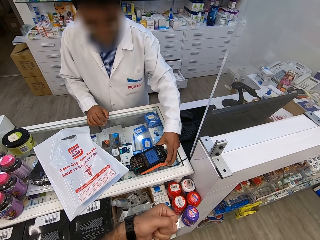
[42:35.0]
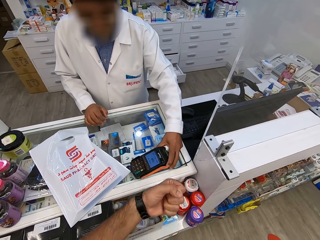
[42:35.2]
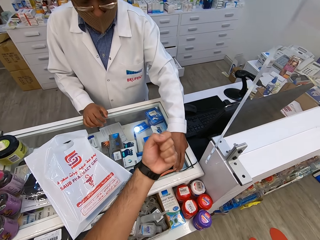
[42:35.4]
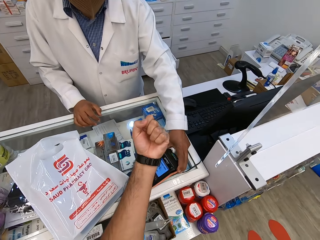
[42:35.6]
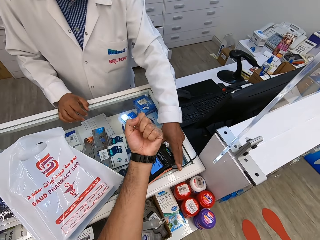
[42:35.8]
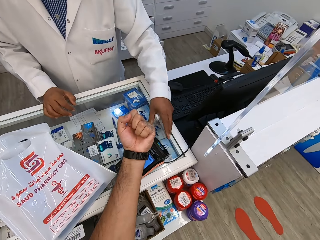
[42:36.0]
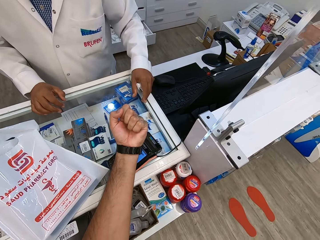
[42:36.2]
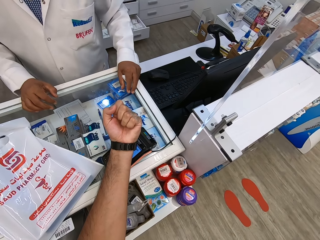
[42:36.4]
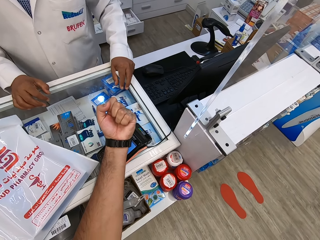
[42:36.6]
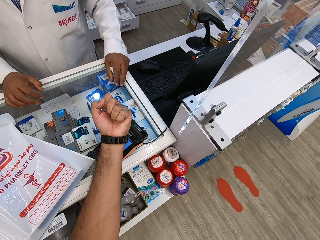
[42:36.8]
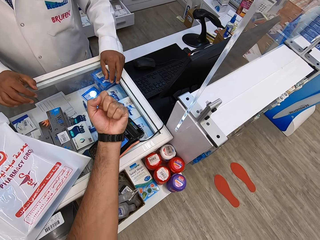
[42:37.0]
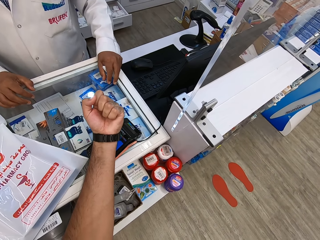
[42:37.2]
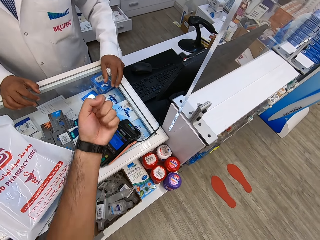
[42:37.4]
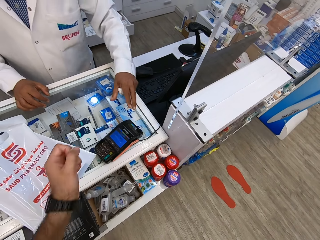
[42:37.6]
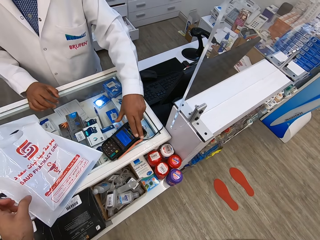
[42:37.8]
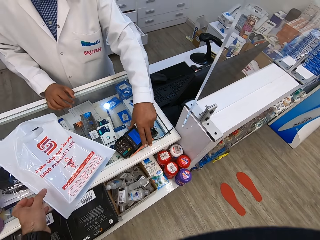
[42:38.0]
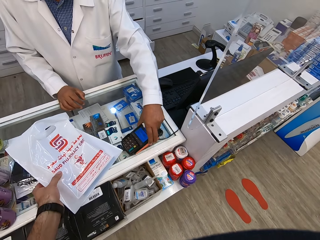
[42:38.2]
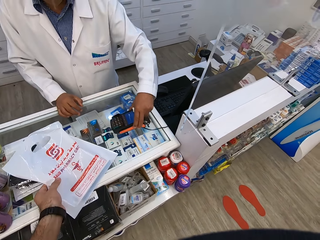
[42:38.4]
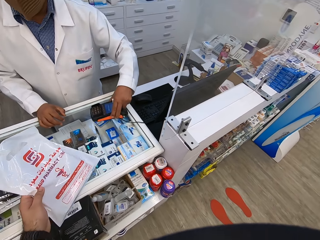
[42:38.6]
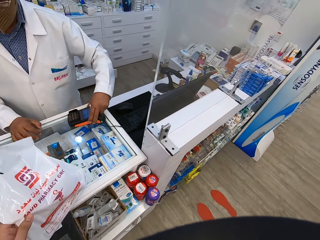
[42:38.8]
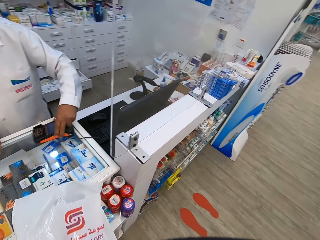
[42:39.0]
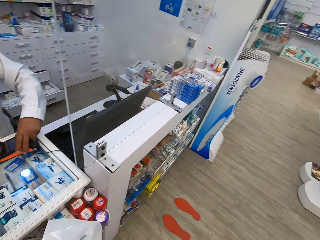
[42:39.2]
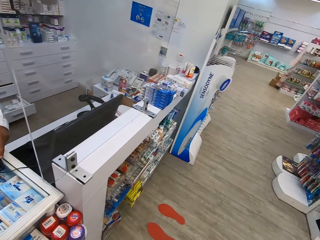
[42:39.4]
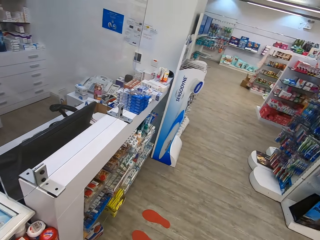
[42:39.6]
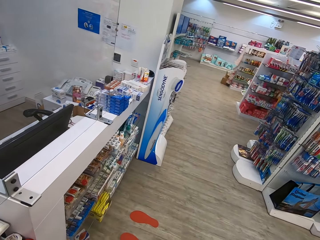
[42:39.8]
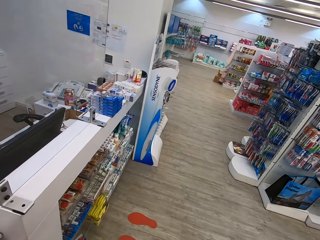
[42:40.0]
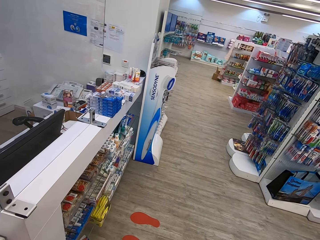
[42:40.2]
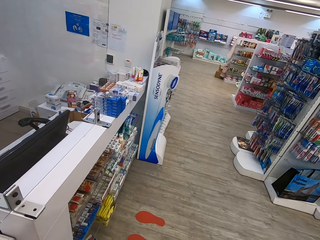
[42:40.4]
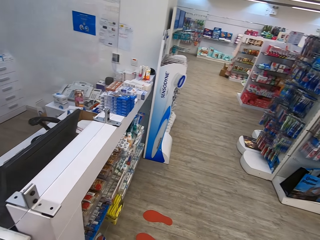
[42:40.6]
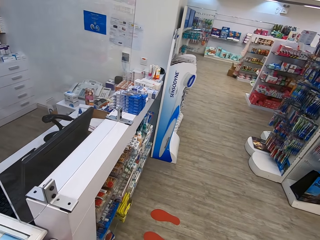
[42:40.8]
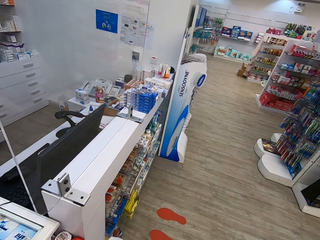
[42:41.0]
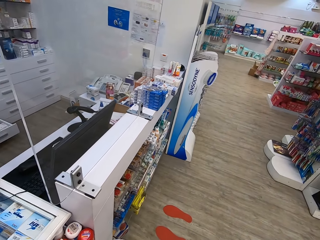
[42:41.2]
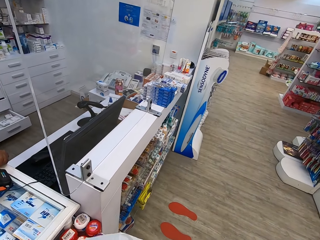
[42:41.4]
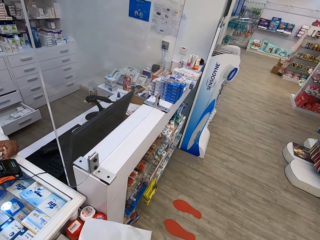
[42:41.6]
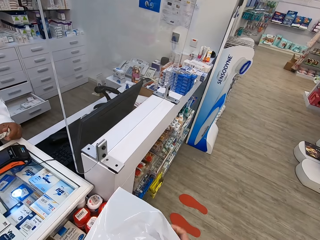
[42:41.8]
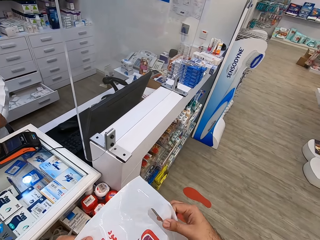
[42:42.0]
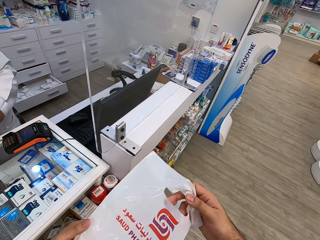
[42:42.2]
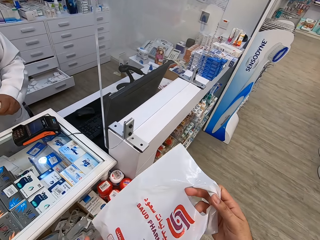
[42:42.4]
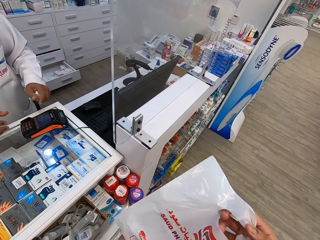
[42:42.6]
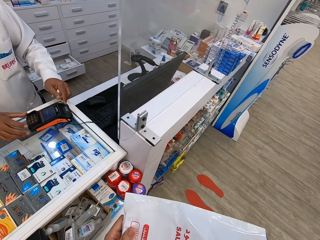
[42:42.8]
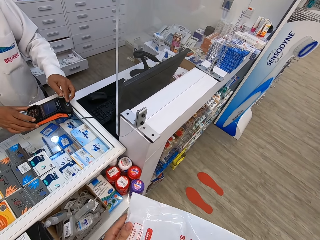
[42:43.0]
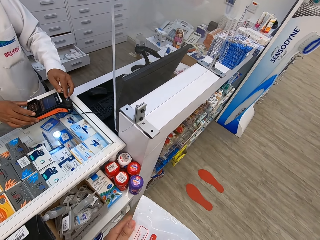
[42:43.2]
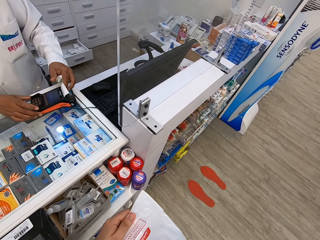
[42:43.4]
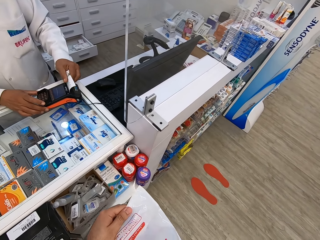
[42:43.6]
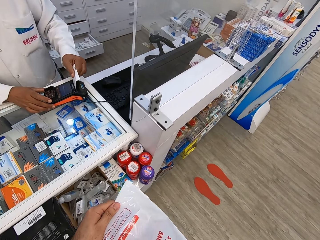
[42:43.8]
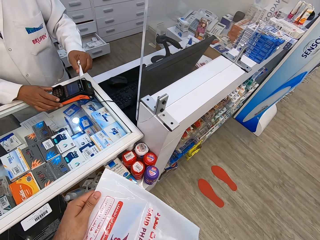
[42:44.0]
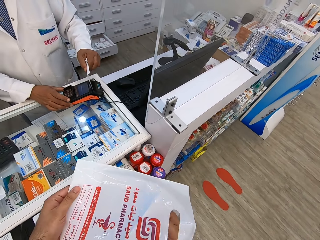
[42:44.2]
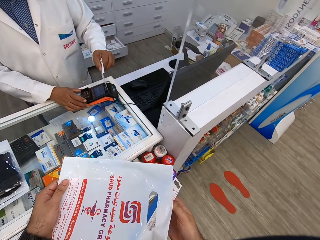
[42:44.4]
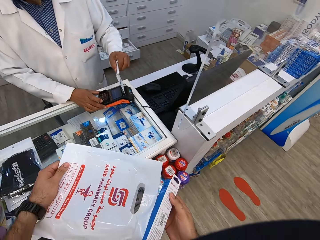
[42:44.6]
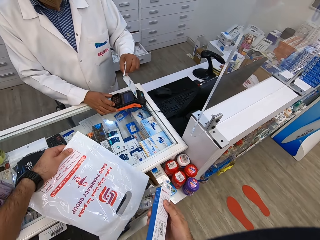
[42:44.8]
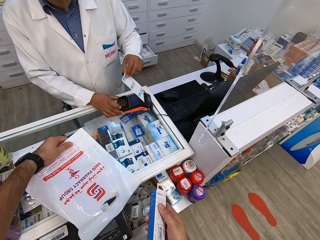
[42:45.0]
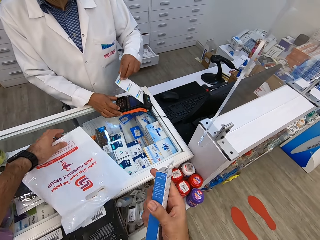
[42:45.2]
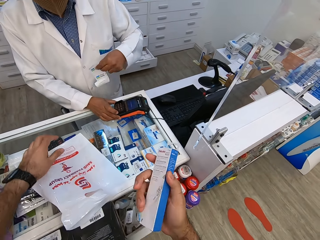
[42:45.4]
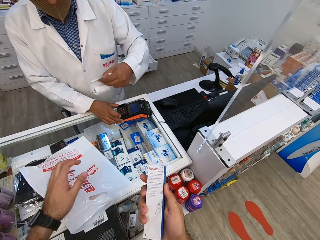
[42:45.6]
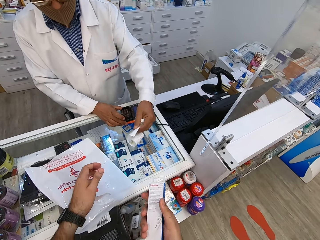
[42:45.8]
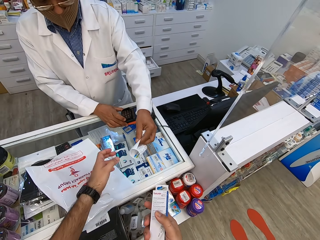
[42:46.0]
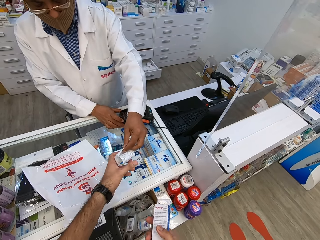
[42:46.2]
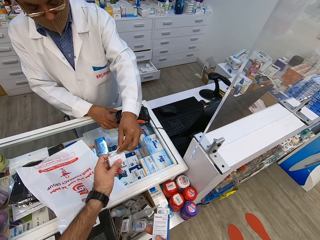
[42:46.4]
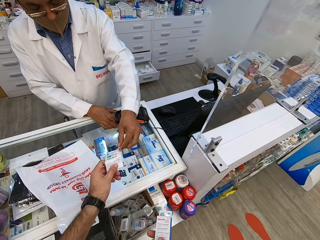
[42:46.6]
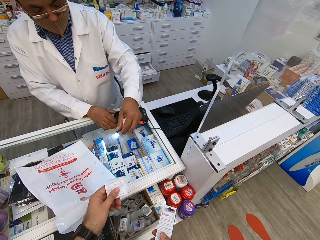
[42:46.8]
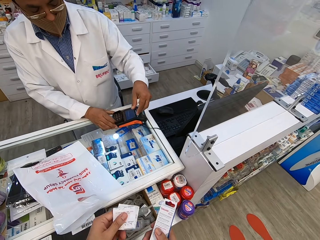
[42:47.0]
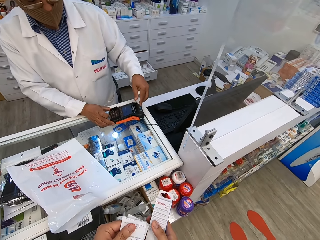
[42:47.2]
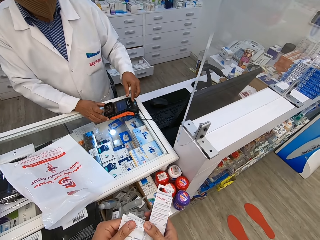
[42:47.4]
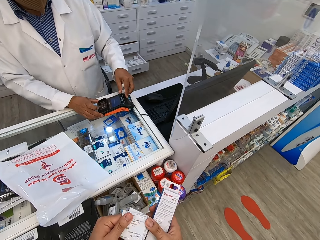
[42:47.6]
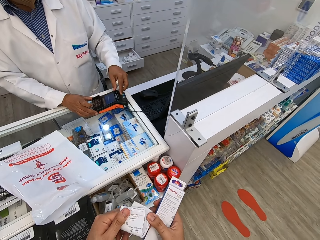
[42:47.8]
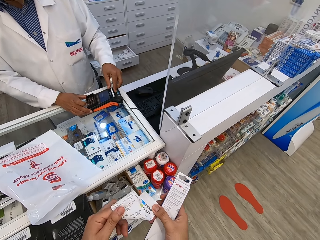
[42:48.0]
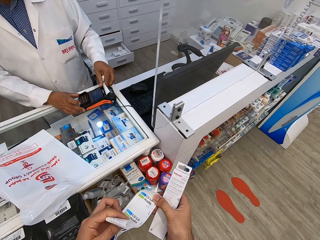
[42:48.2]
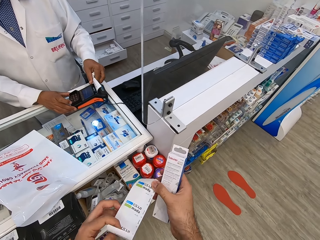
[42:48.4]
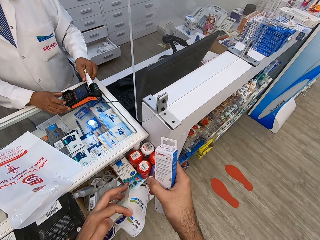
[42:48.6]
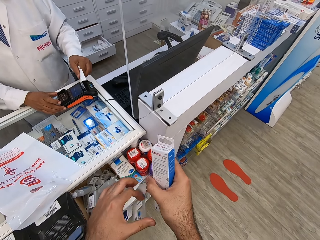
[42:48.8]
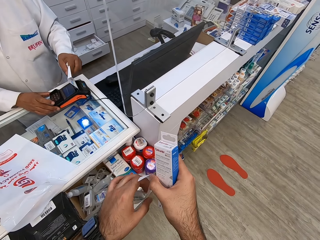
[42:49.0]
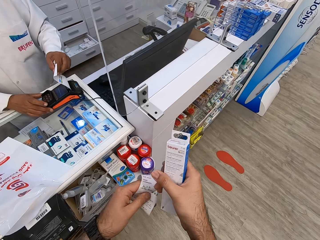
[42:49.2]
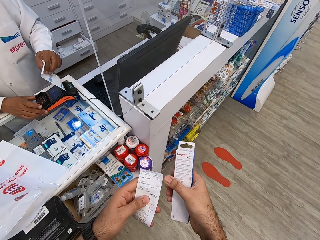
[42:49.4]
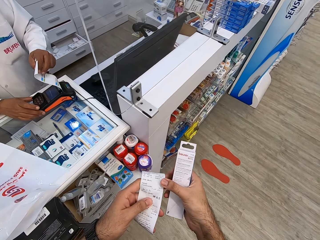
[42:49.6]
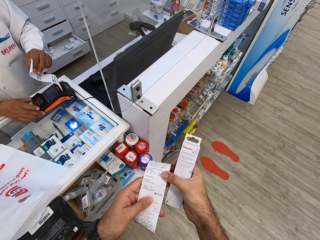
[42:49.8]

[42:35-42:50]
The camera wearer makes payment through his smartwatch. He scans the watch on the credit card machine. A cashier picks up the credit card machine. The camera wearer picks up a carrier bag or package with medicine. He looks around the store and holds the package. He removes the medicine or thermometer from the carrier bag. The cashier removes the receipt on the credit card machine. The camera wearer returns the carrier bag to the counter. The cashier gives the camera wearer the receipt of payment. The camera wearer picks up the receipt of payment and unfolds the receipt.

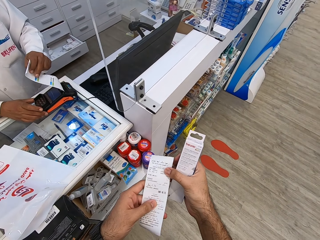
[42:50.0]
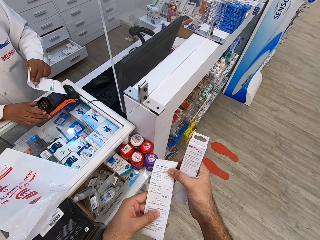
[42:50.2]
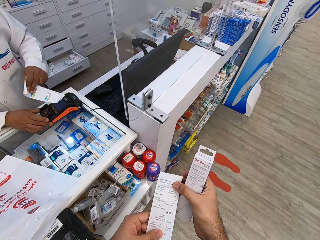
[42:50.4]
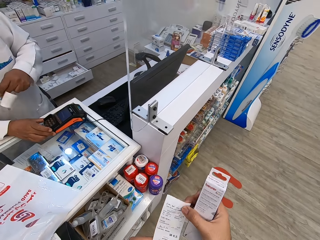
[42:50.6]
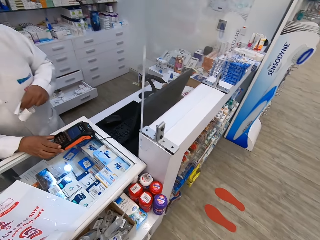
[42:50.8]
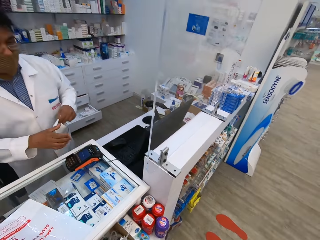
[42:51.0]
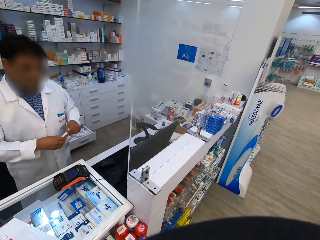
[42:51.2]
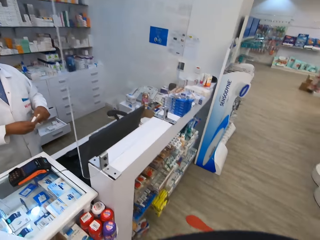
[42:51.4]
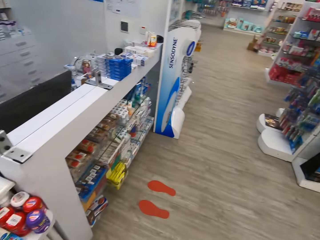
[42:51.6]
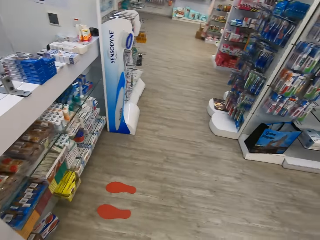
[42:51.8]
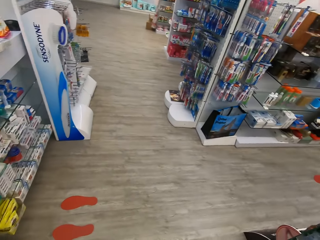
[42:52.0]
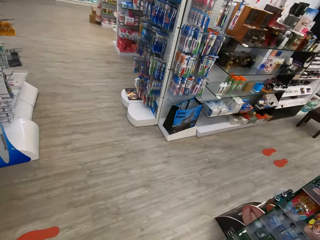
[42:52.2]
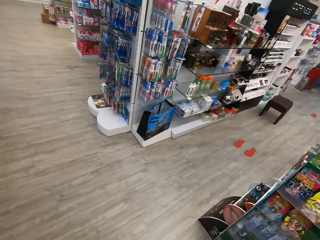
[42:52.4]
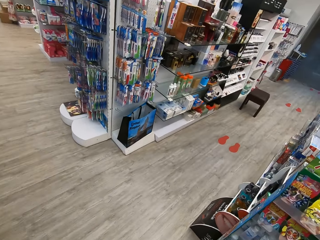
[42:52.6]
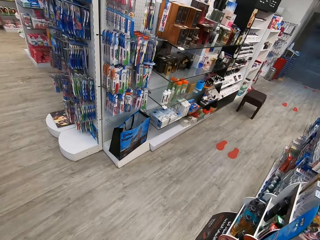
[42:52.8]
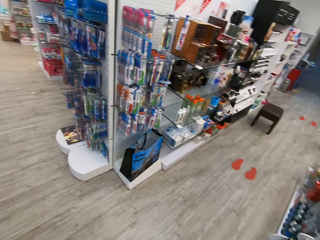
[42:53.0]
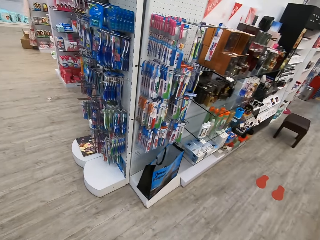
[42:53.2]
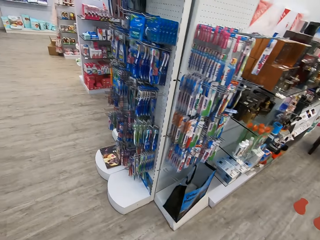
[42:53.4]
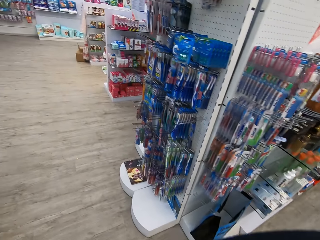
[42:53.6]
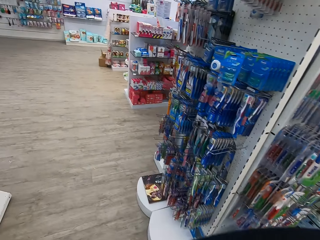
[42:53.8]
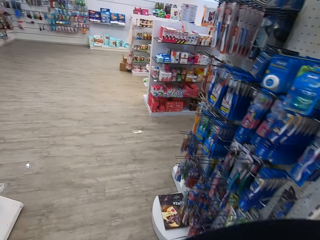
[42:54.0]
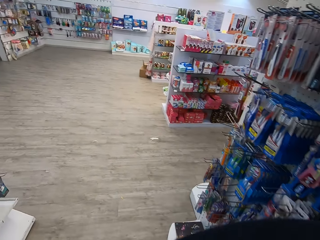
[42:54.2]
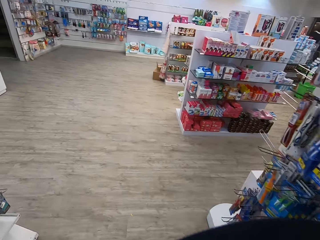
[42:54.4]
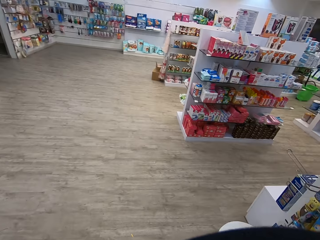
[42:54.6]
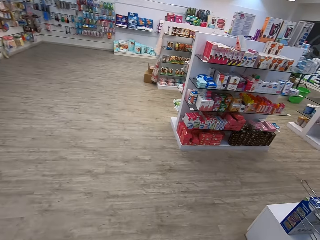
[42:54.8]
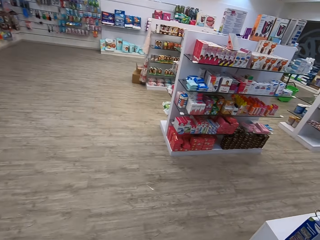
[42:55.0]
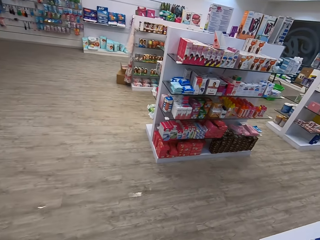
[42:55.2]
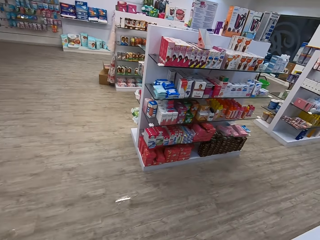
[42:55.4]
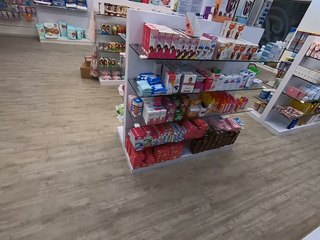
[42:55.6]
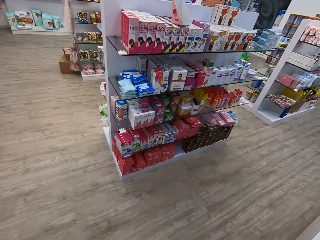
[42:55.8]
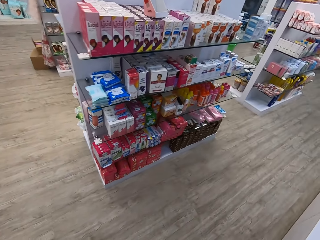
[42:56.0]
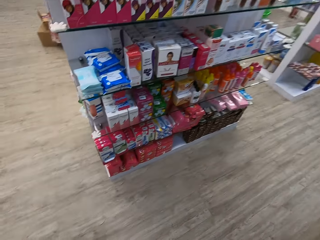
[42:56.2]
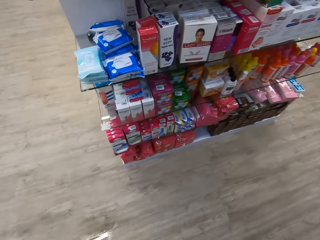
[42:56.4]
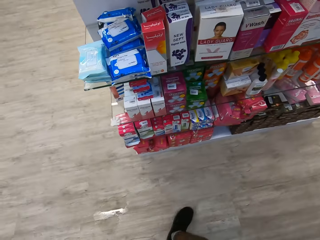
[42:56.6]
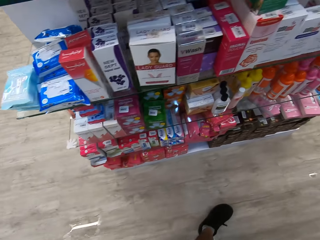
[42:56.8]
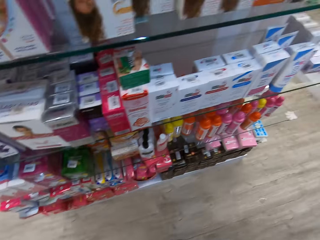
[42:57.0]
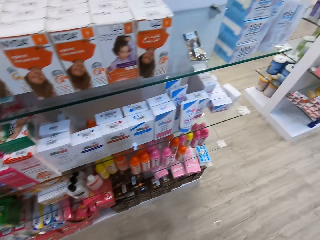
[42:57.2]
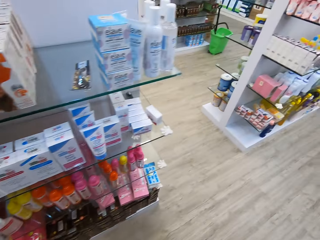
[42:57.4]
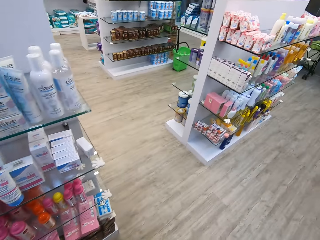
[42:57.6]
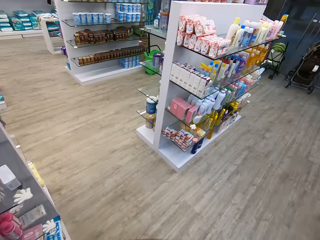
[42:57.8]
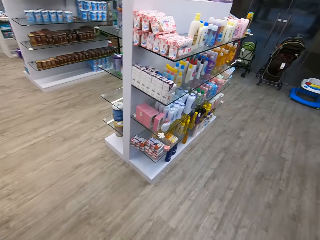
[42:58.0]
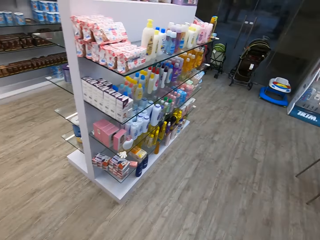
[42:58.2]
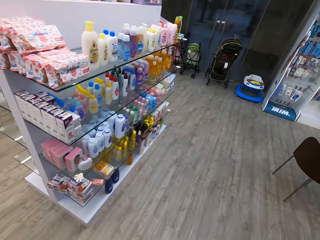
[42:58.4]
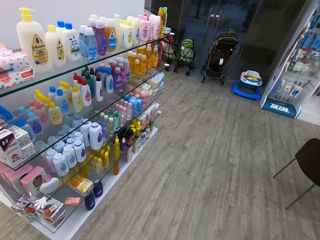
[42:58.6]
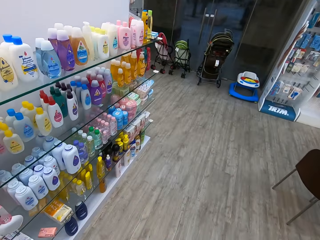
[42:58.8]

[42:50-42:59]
The camera wearer holds a thermometer. They read the receipt of payment. They turn around, walk away from the pharmacy, and walk in the supermarket.
